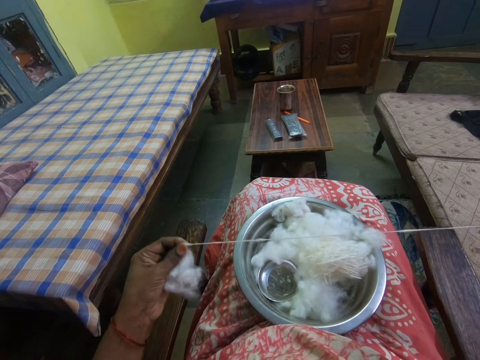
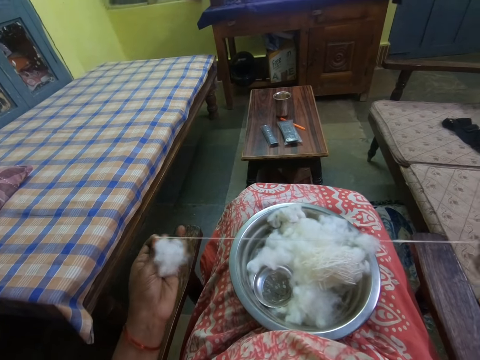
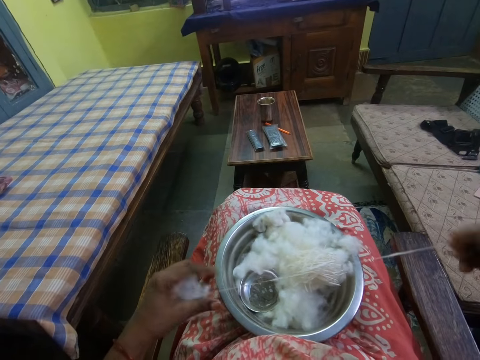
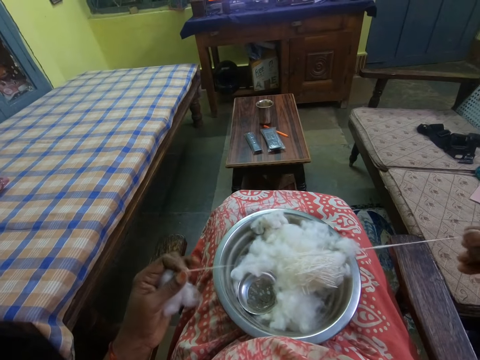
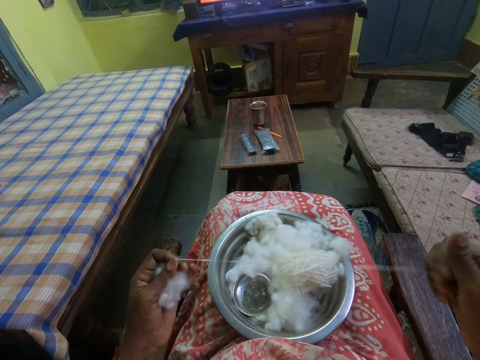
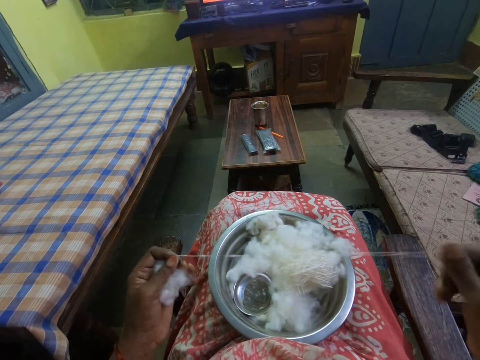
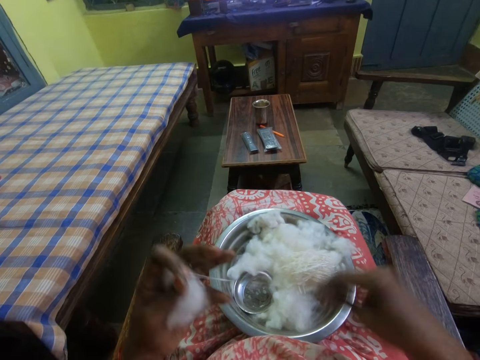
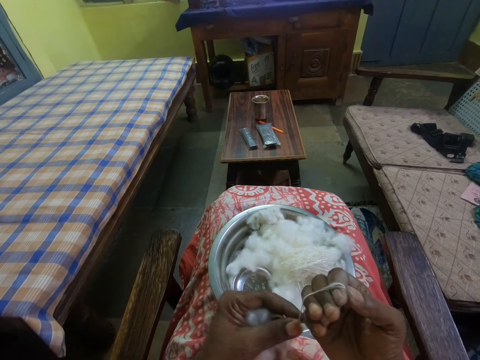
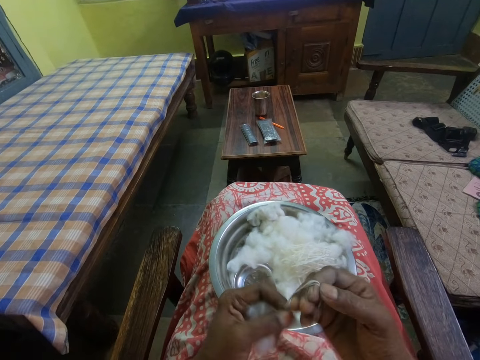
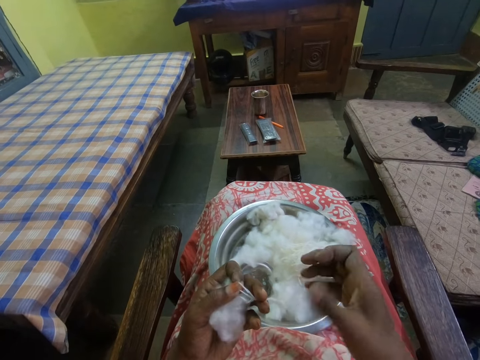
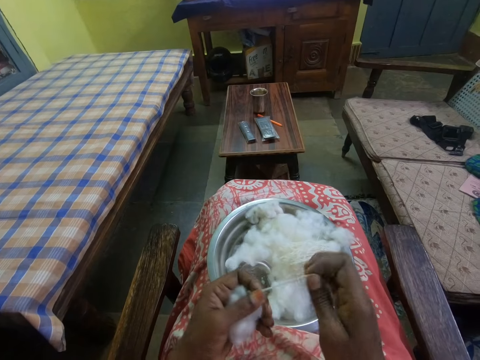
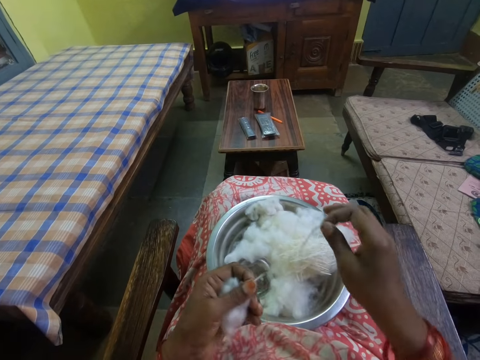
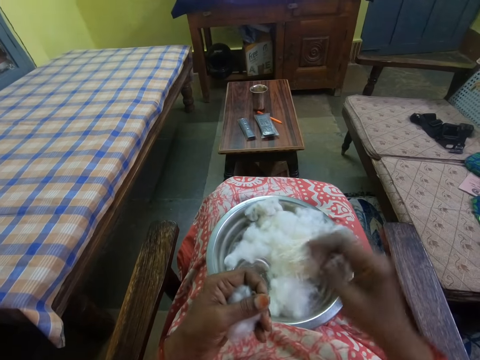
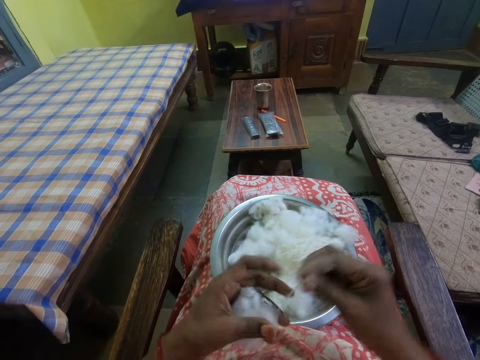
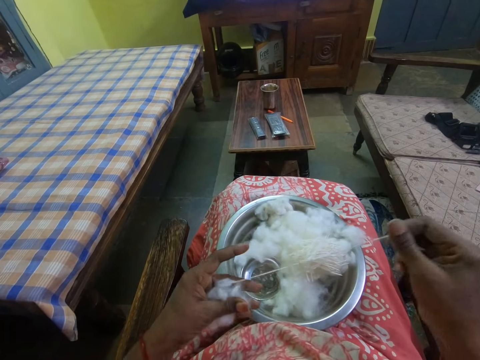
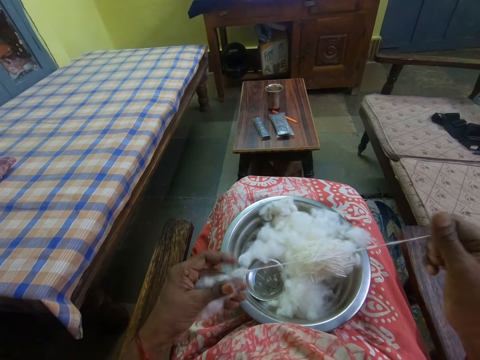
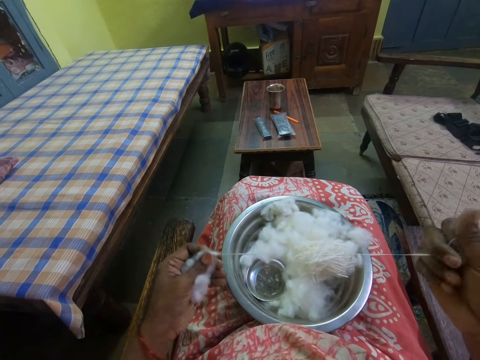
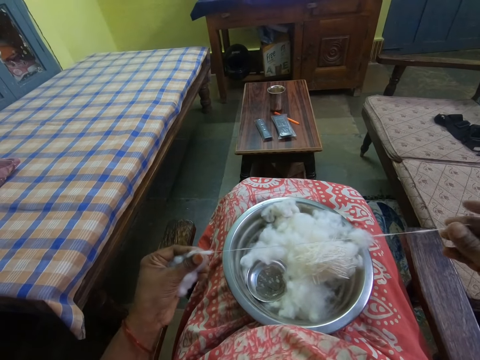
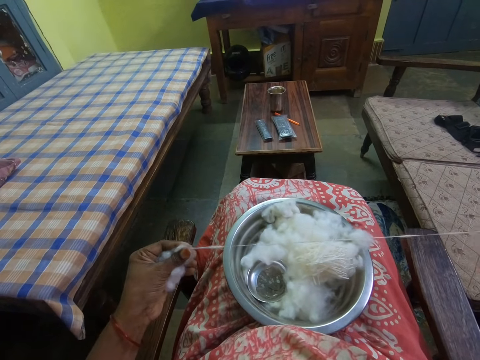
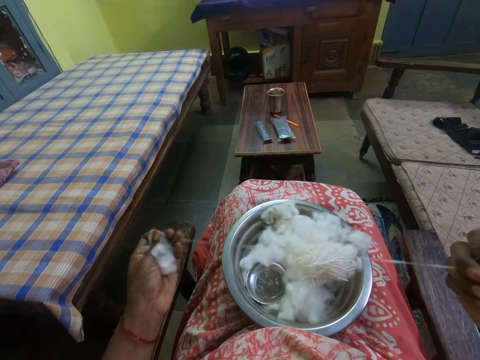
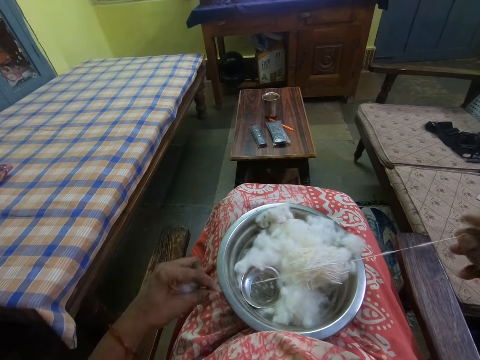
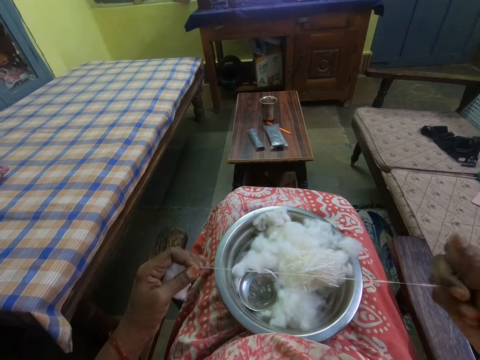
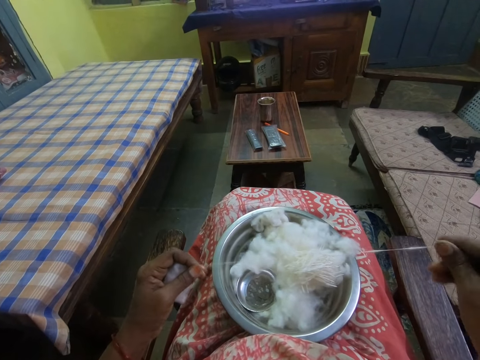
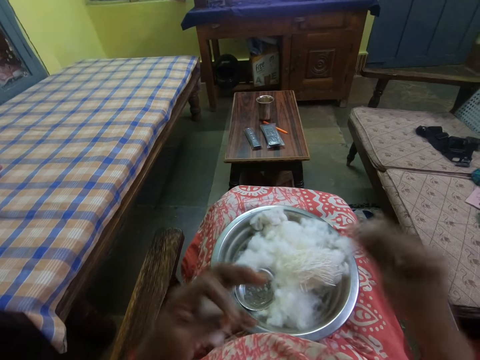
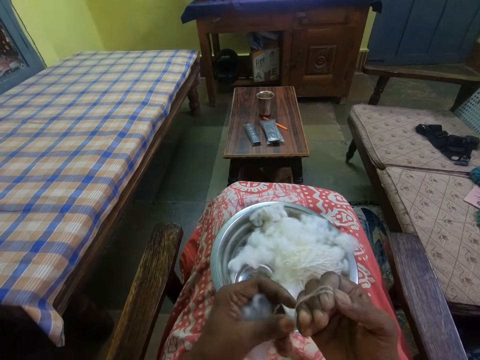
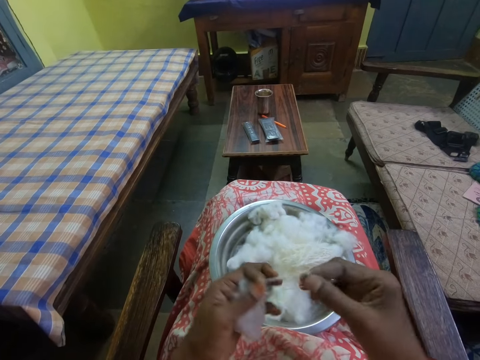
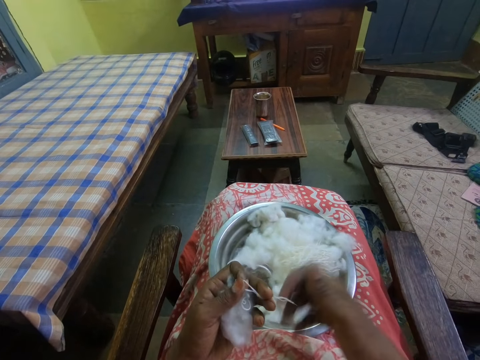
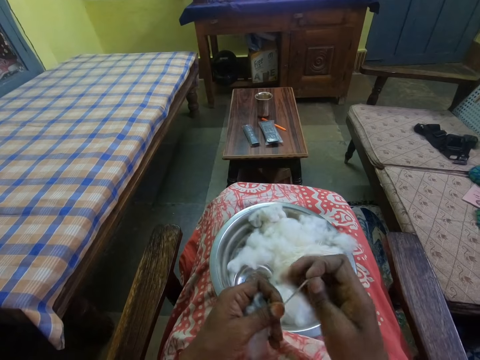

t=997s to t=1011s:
The camera wearer folds the cotton wool strand. They put the cotton wool strand in the tray. They unroll a cotton wool strand from the cotton wool. They fold the cotton wool strand.

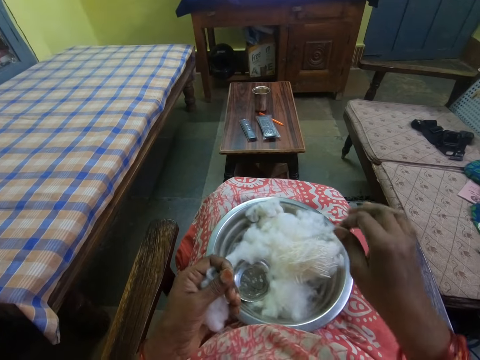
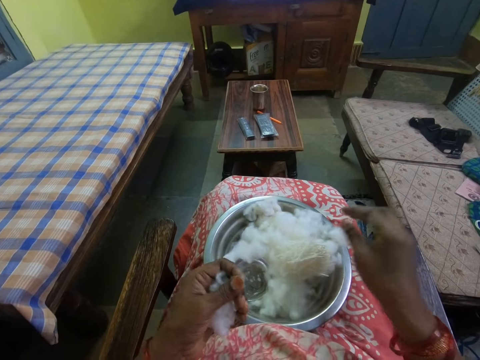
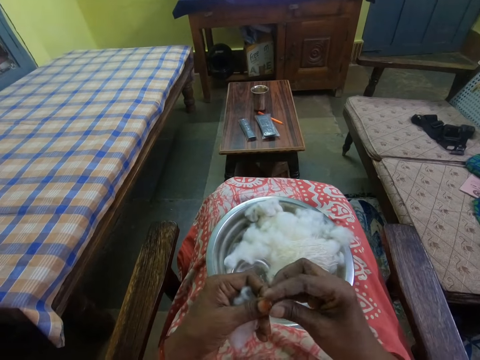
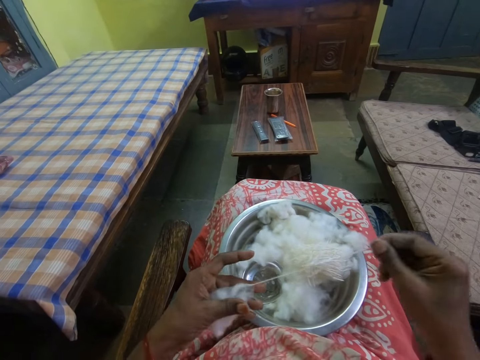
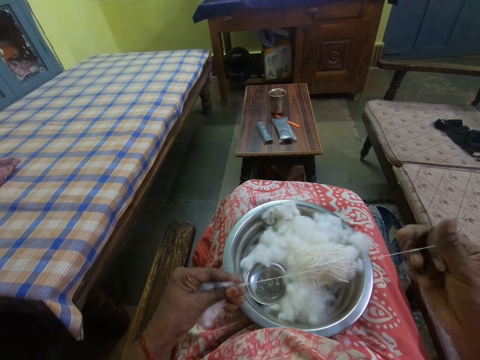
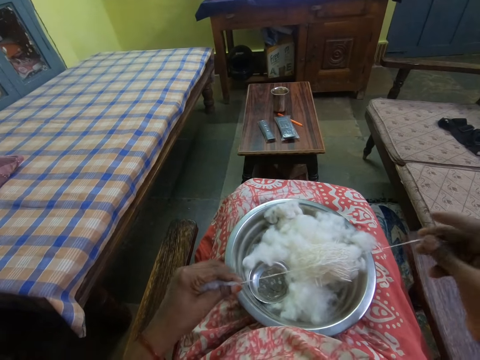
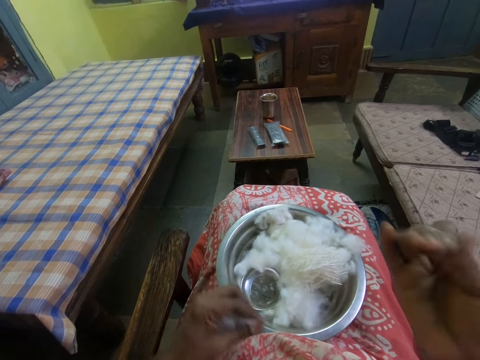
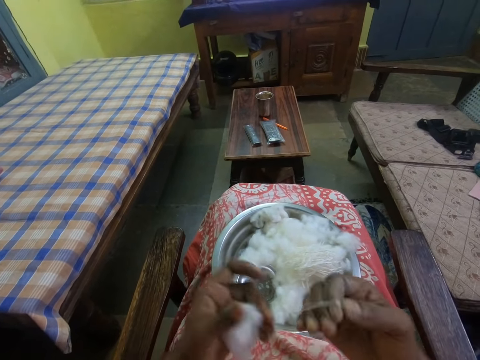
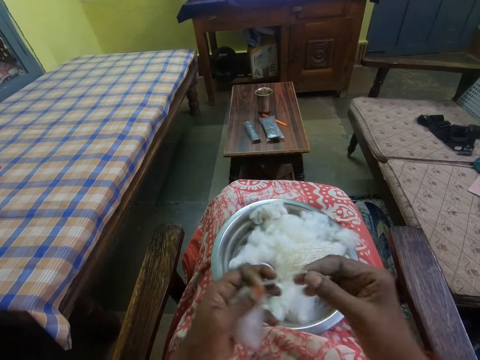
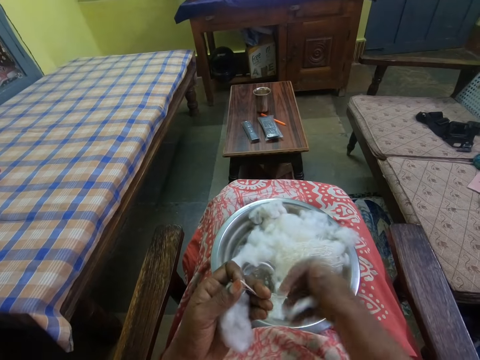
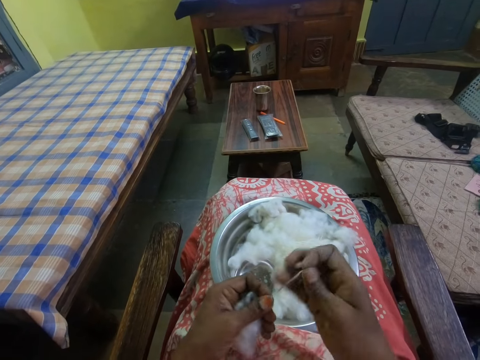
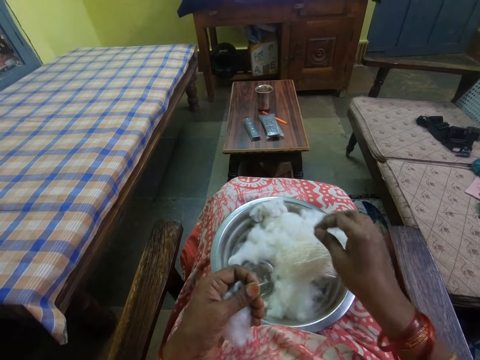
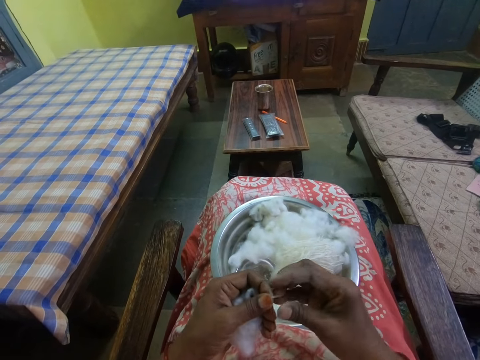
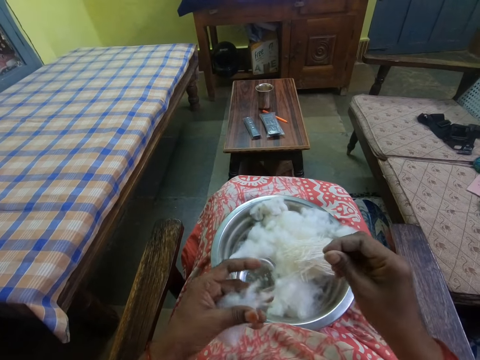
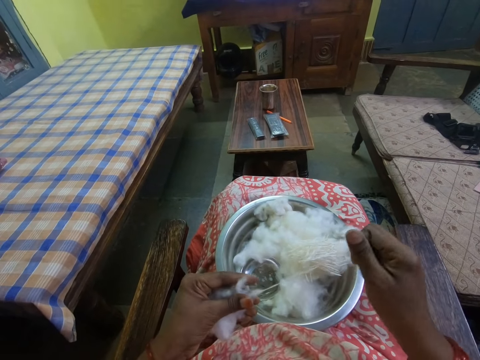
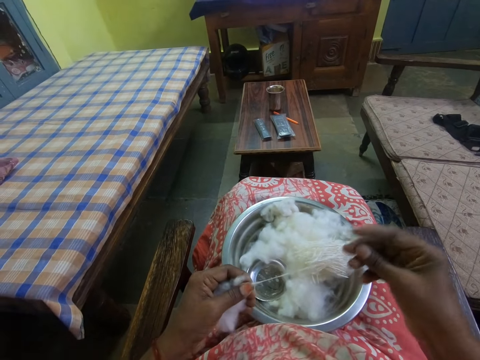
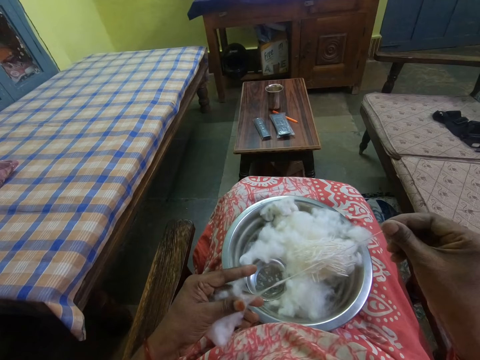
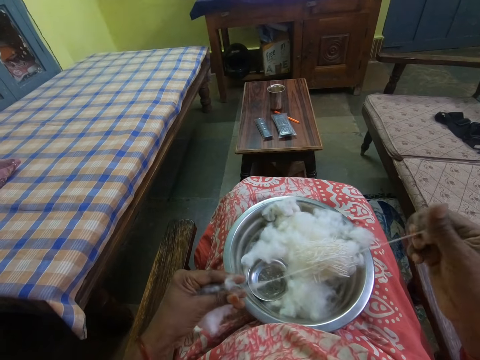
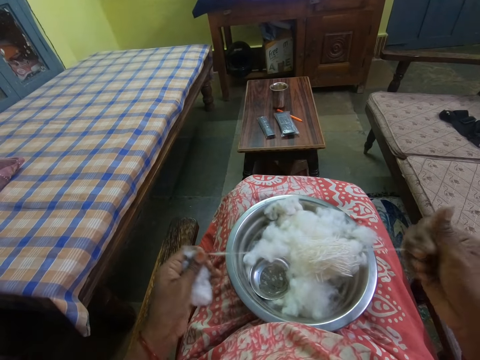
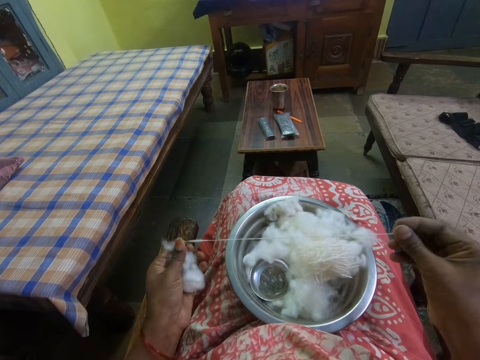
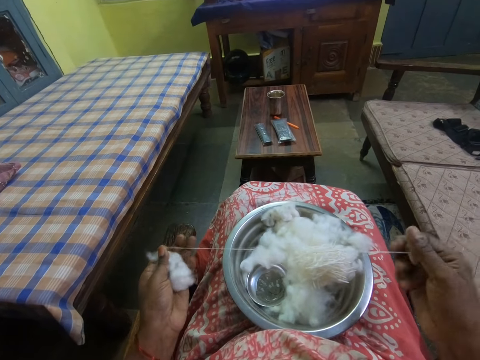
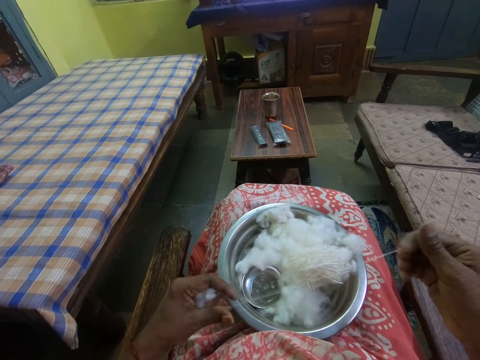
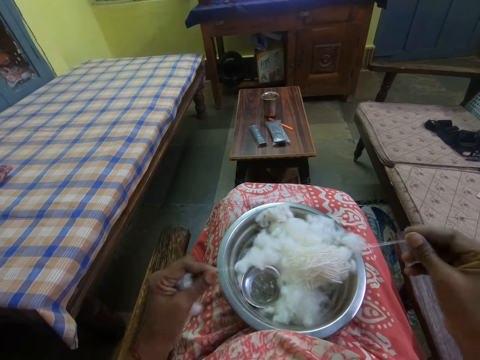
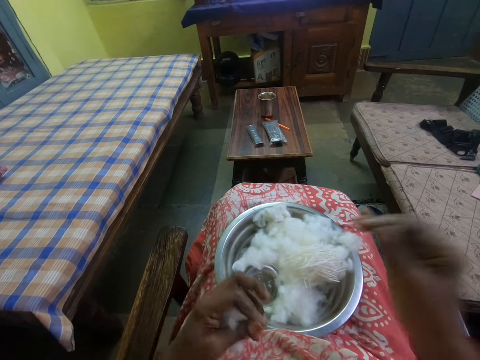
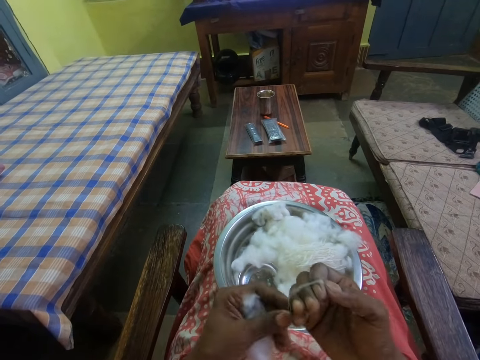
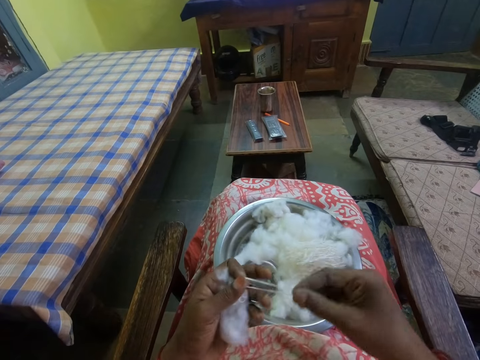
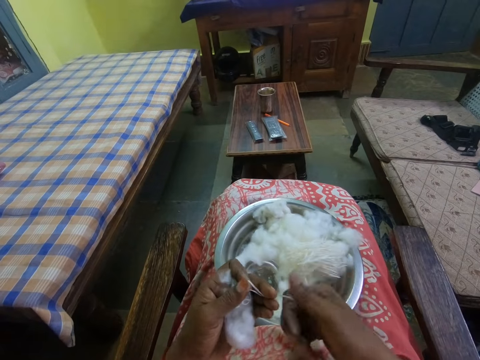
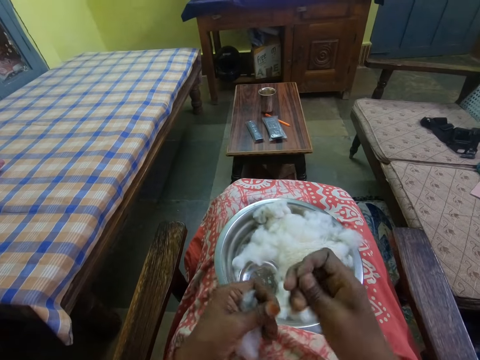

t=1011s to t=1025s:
The camera wearer puts the cotton wool strand in the tray. They unroll a cotton wool strand from the cotton wool. They fold the cotton wool strand. They put the cotton wool strand in the tray. They unroll a cotton wool strand from the cotton wool. They fold the cotton wool strand.
